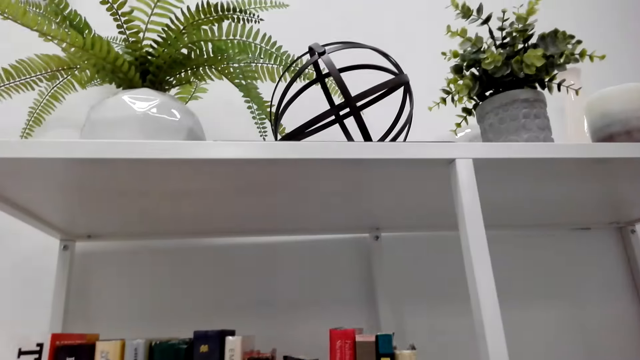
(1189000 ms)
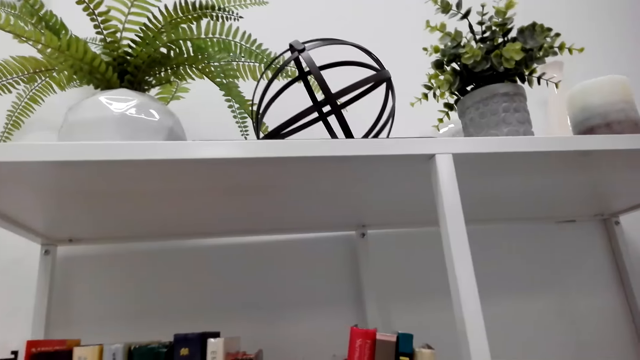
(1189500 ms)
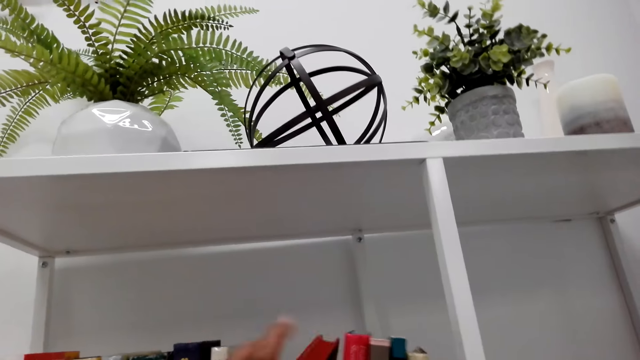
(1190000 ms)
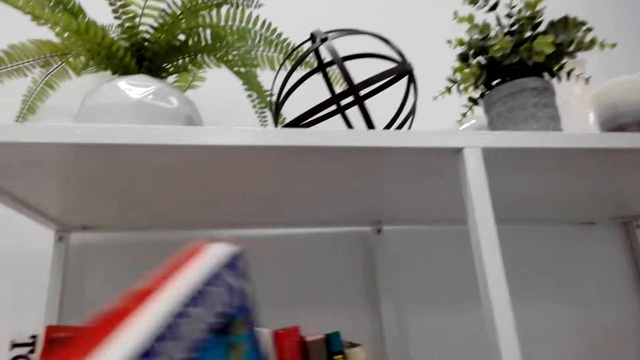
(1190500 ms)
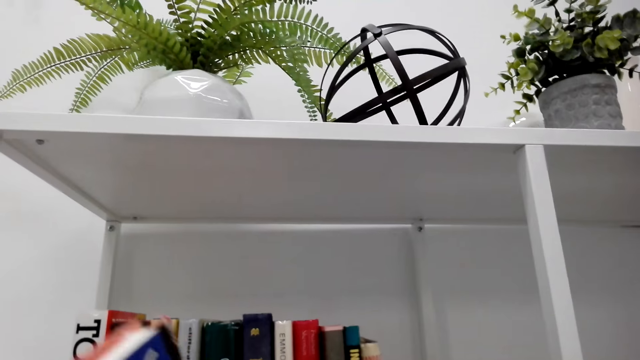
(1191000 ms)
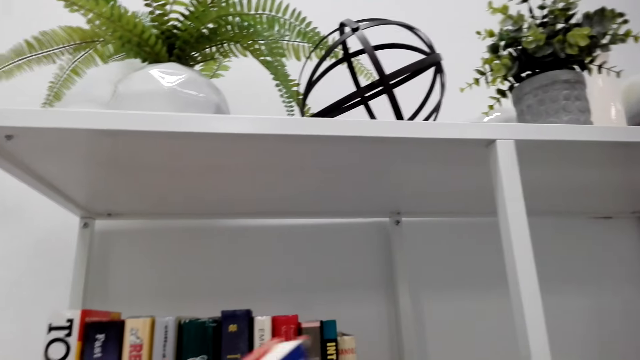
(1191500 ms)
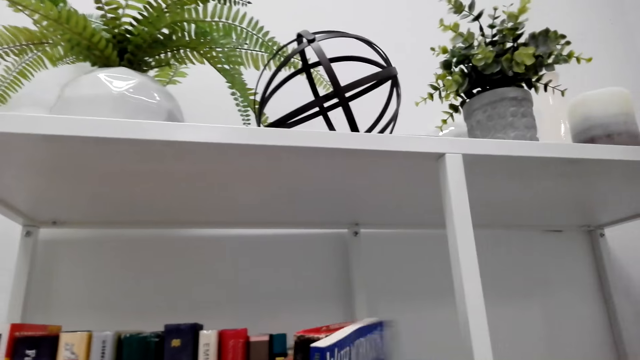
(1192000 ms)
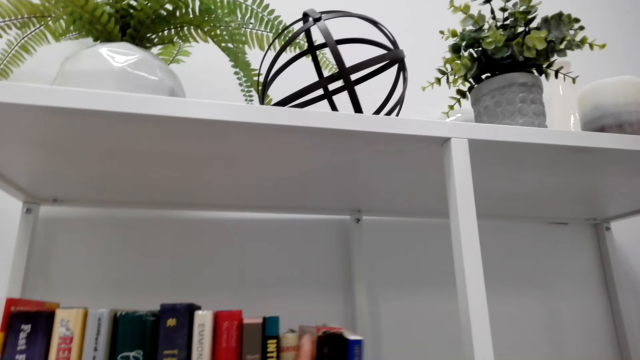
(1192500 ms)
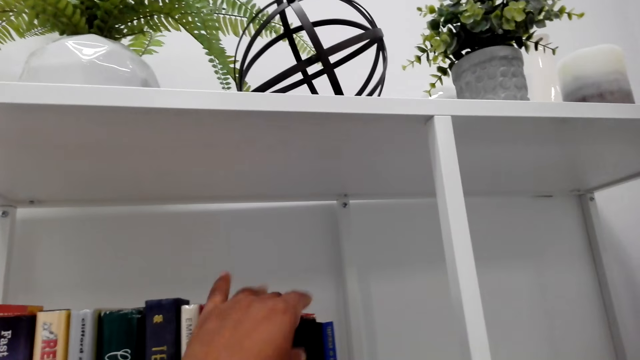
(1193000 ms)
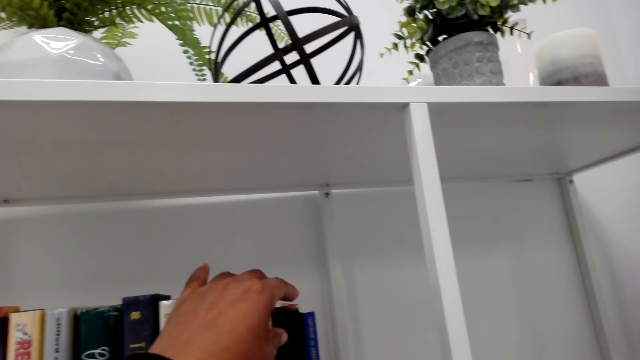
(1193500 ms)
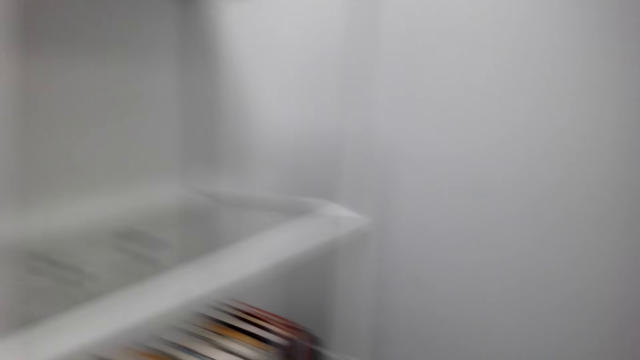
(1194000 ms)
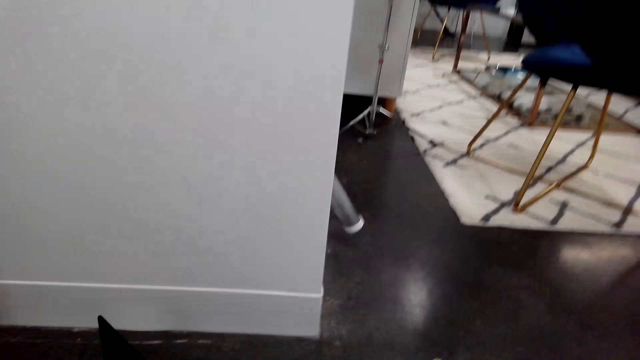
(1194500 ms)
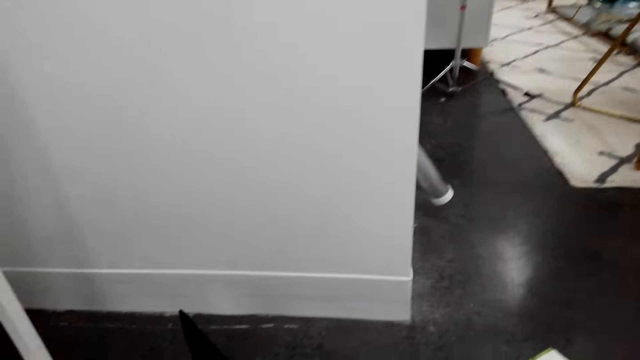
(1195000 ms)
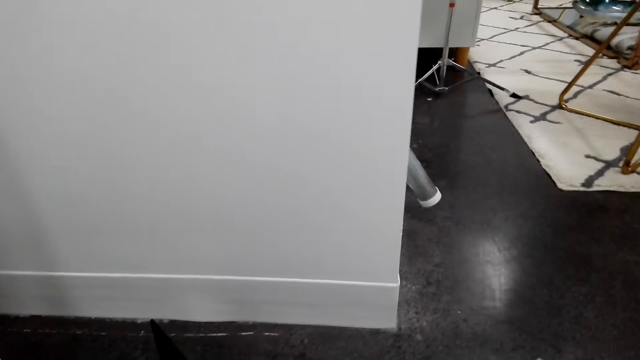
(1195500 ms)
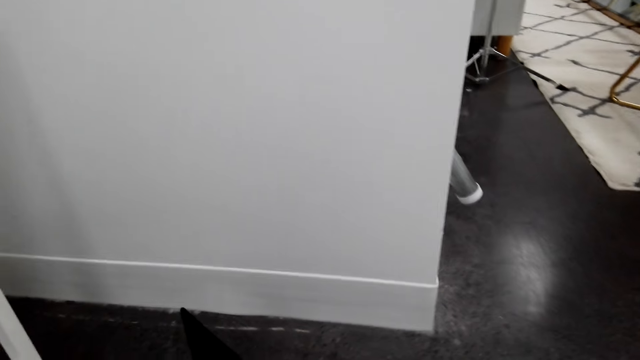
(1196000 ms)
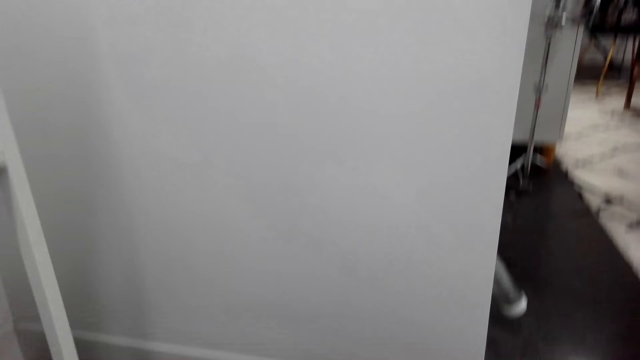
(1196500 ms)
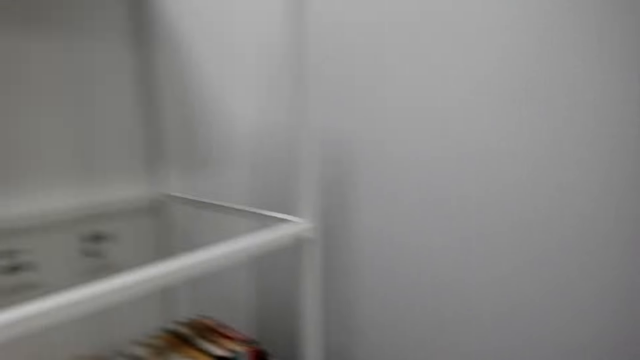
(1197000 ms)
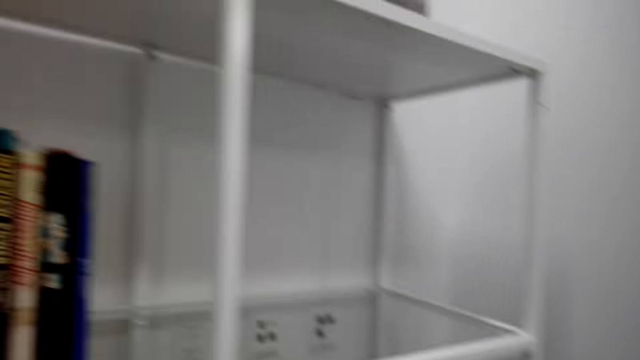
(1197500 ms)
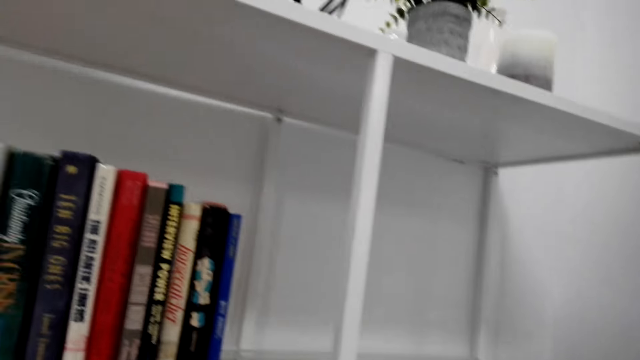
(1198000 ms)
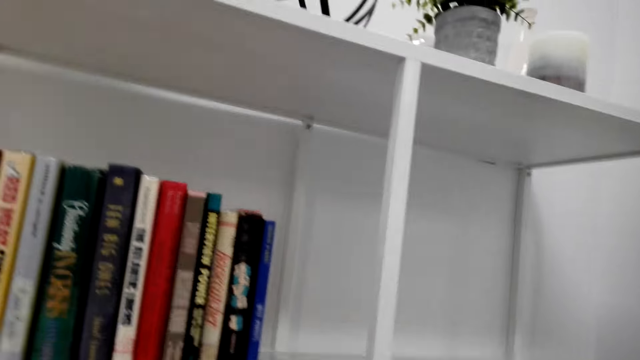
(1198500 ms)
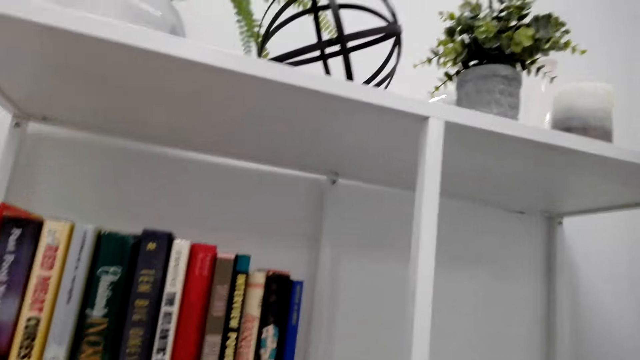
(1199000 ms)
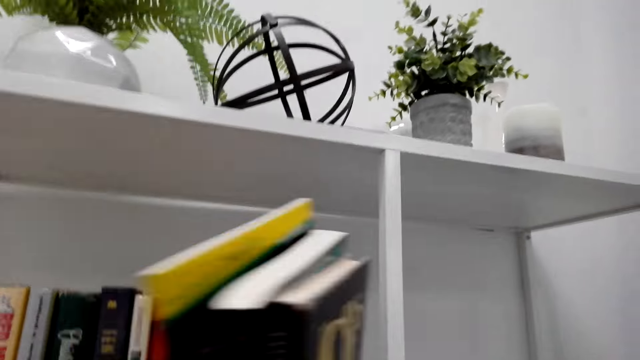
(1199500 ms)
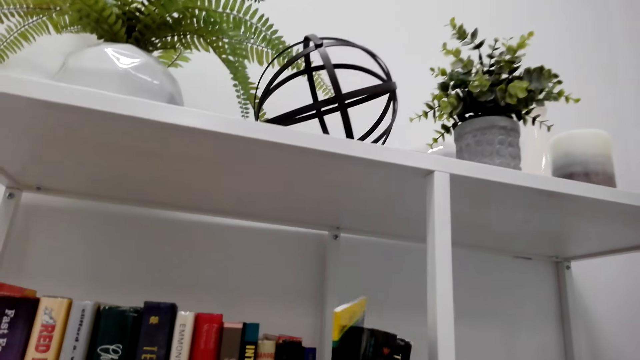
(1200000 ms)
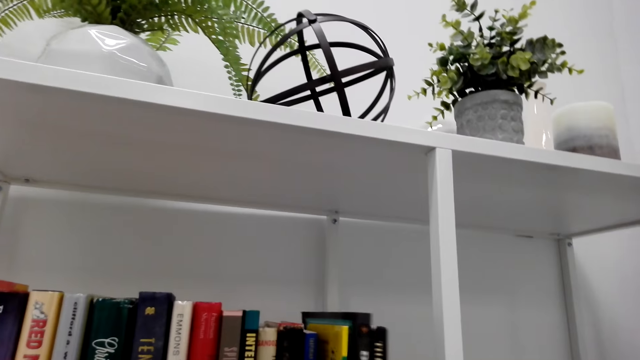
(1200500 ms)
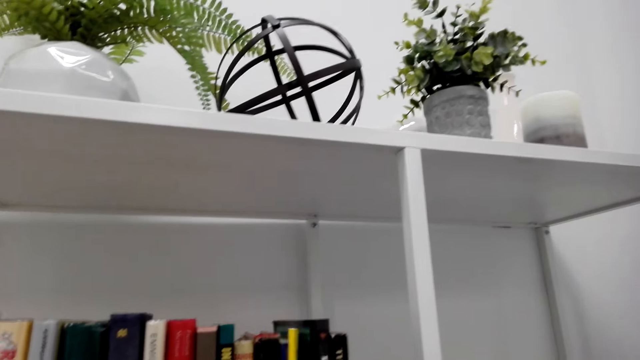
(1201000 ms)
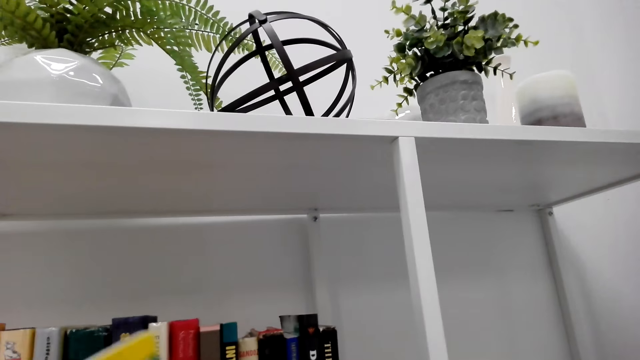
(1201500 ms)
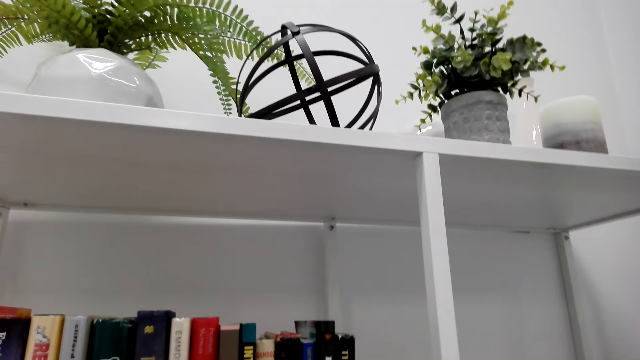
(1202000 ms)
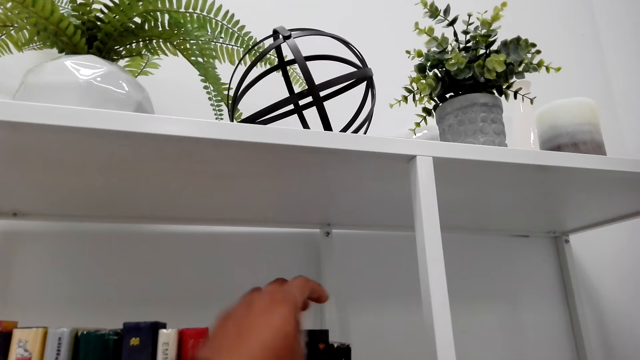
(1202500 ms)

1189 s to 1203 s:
The camera wearer picks a book from the floor. They arrange the book on a shelf.

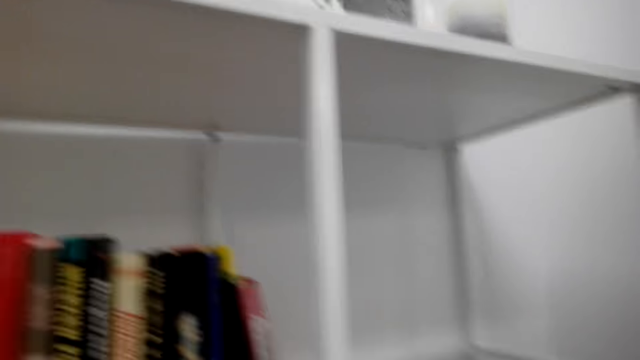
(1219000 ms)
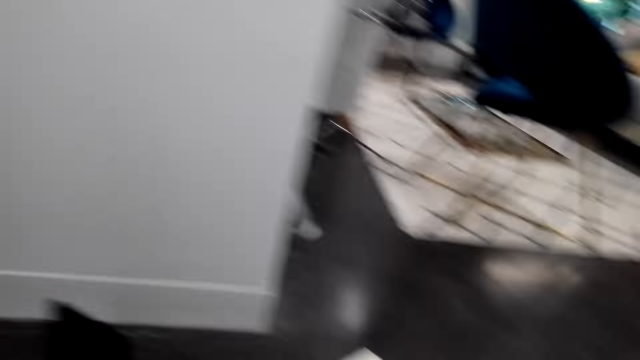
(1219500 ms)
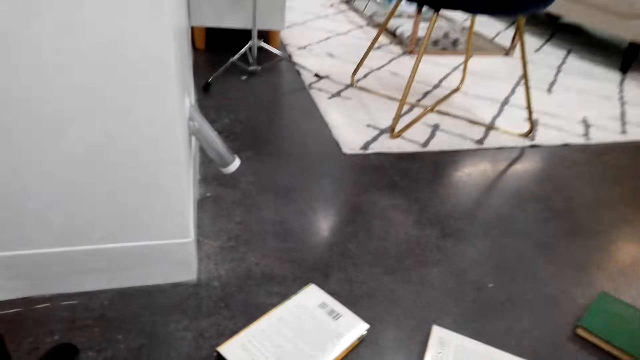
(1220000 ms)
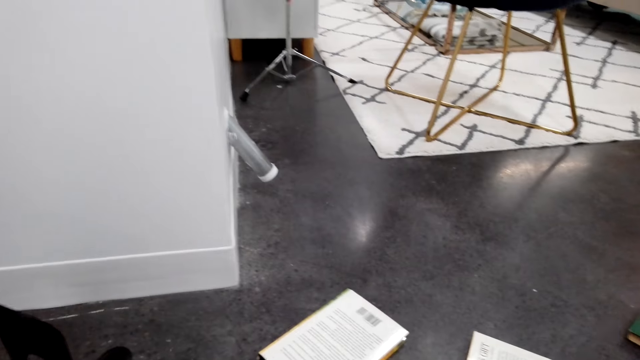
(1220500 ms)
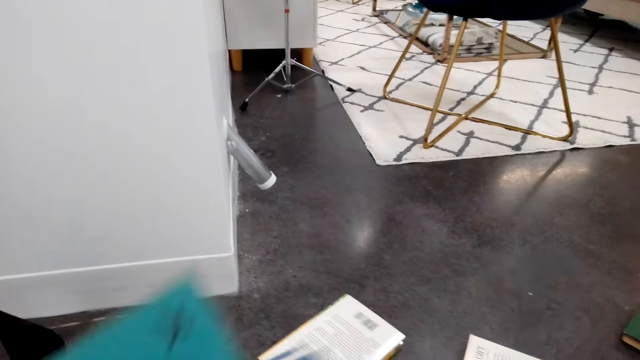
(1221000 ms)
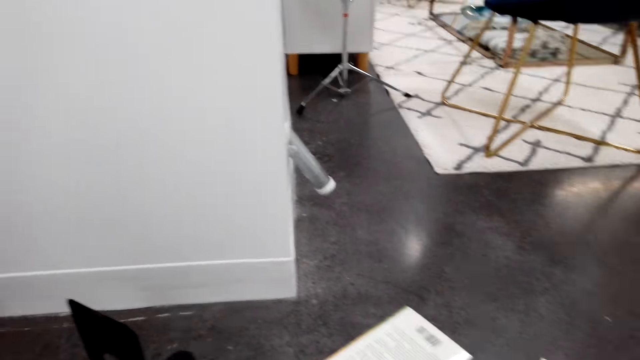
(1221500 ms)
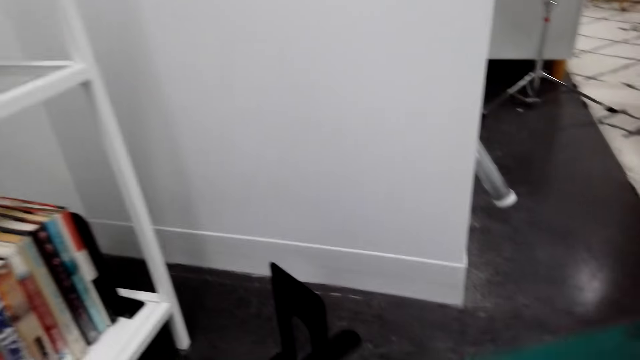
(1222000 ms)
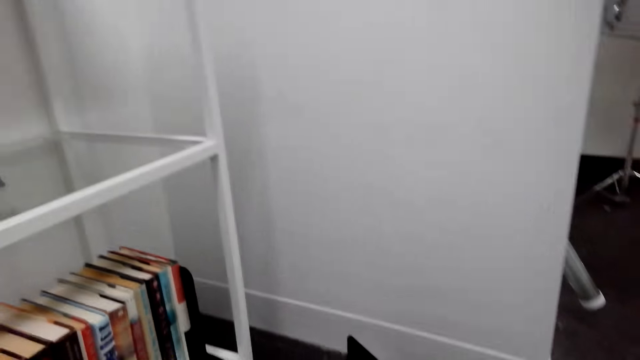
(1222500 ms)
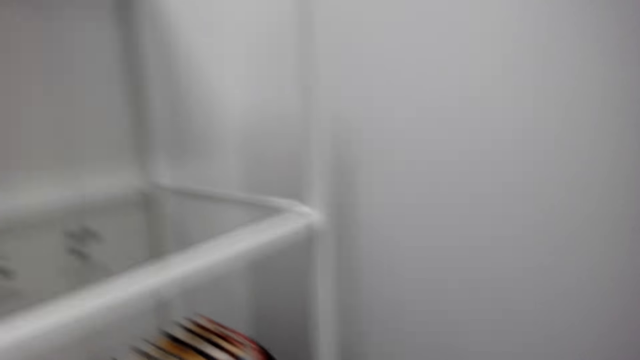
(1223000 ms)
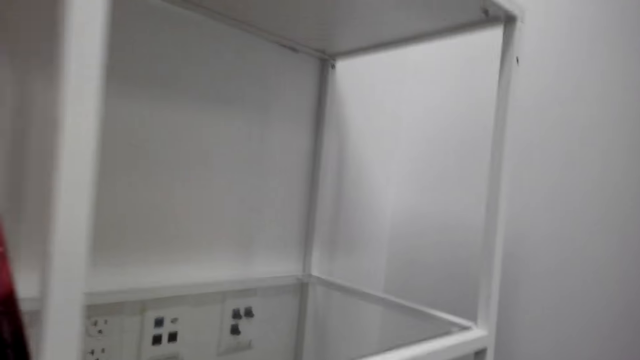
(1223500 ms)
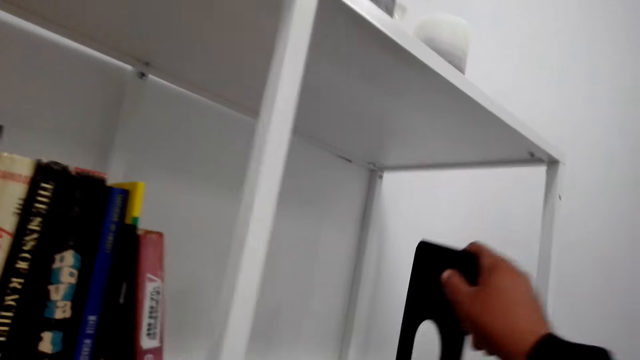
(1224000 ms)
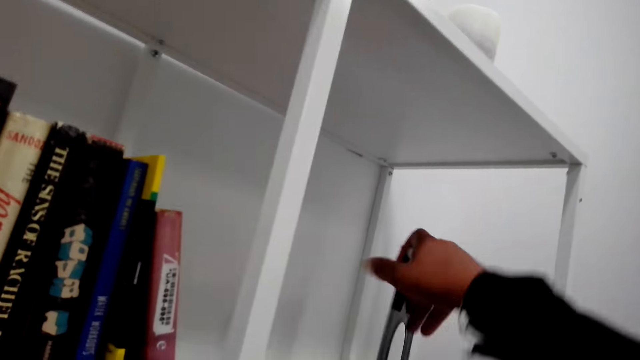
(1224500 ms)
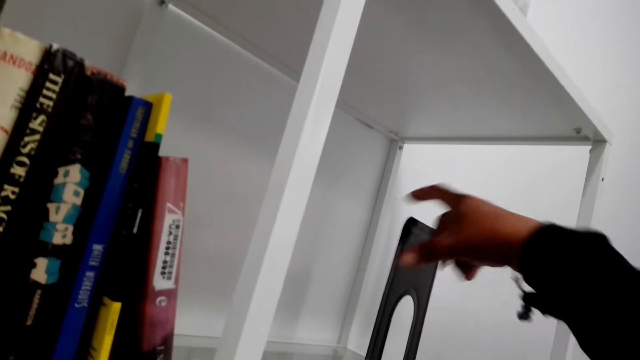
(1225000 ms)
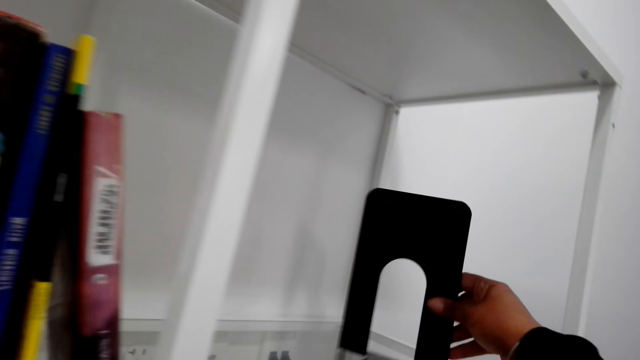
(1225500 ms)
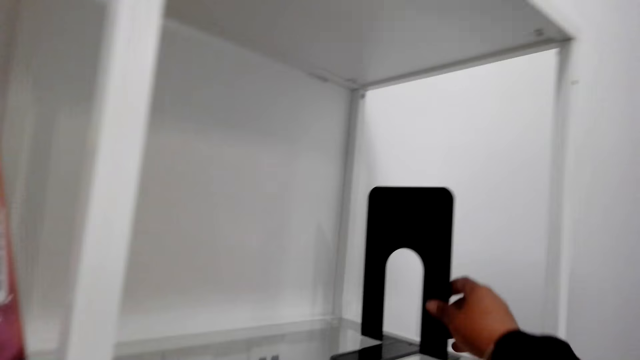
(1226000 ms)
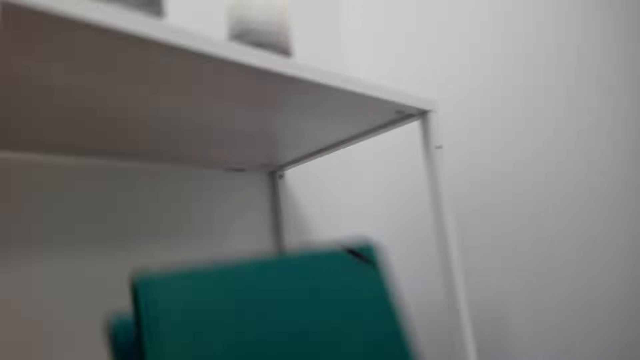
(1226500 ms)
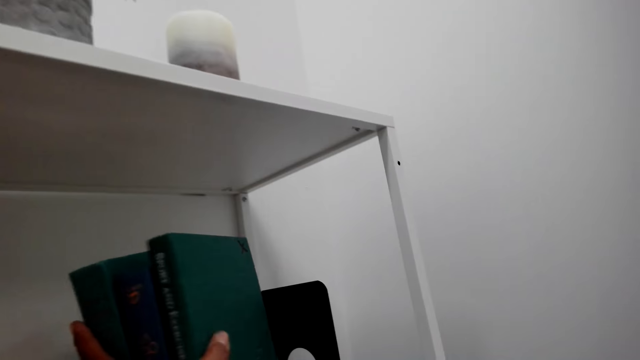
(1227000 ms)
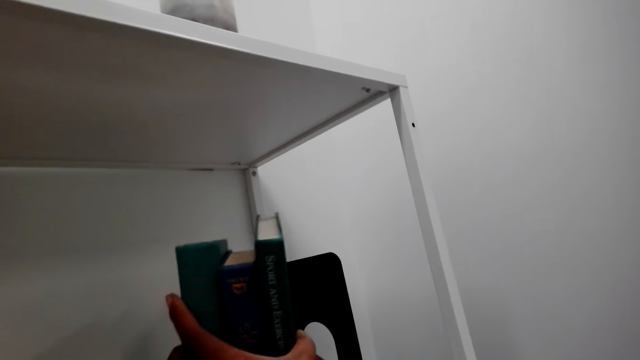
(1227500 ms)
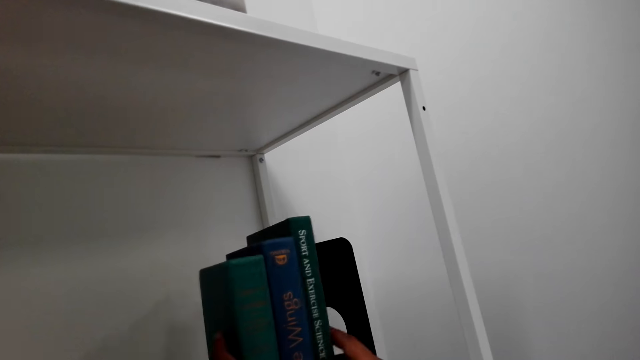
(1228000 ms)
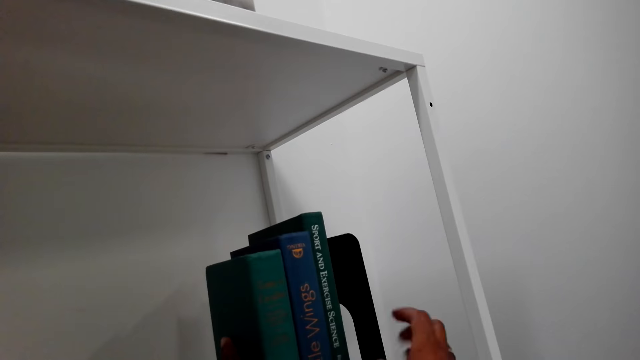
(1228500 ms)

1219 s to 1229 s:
The camera wearer picks up a book from the floor. They place a shelf book divider. They arrange the book on a shelf.
